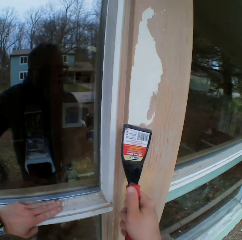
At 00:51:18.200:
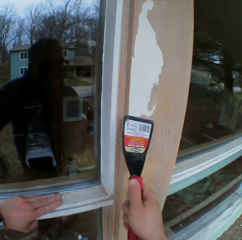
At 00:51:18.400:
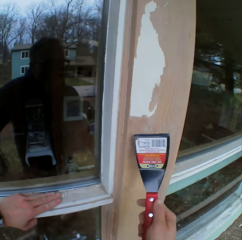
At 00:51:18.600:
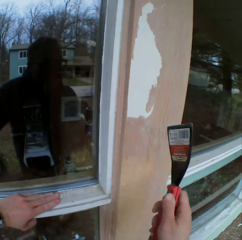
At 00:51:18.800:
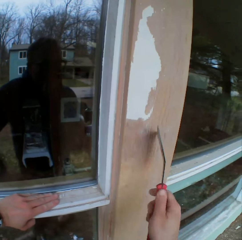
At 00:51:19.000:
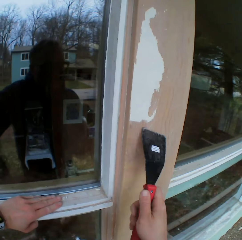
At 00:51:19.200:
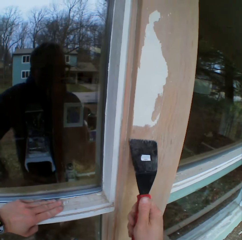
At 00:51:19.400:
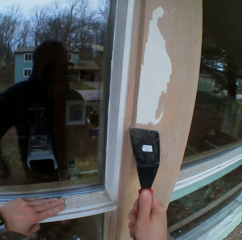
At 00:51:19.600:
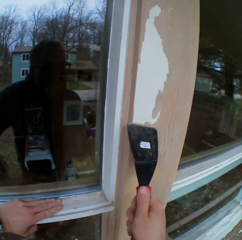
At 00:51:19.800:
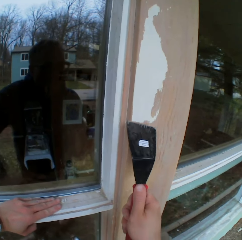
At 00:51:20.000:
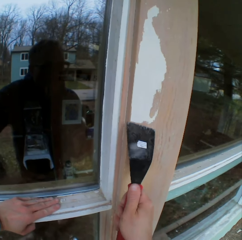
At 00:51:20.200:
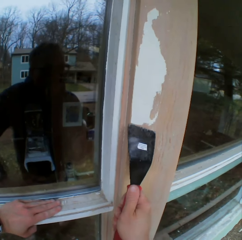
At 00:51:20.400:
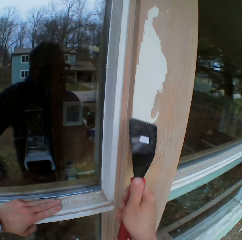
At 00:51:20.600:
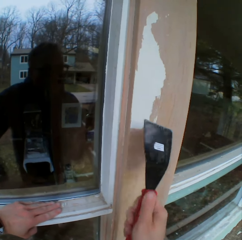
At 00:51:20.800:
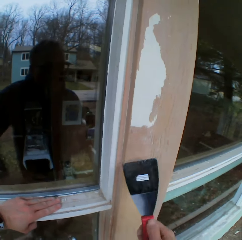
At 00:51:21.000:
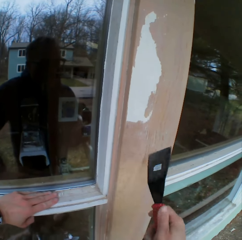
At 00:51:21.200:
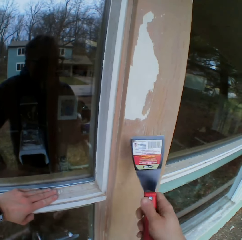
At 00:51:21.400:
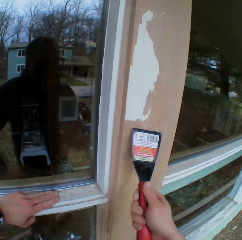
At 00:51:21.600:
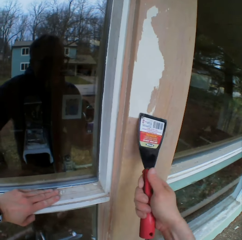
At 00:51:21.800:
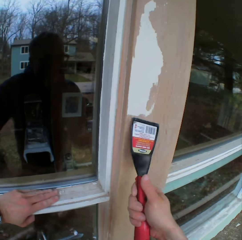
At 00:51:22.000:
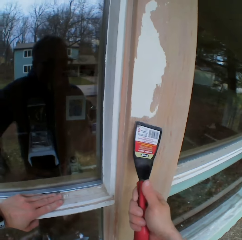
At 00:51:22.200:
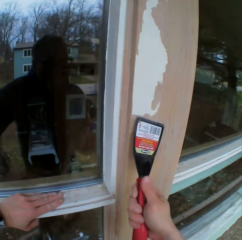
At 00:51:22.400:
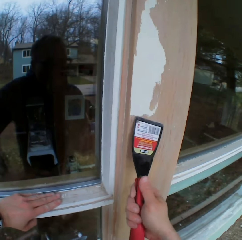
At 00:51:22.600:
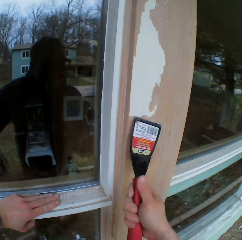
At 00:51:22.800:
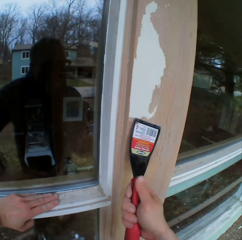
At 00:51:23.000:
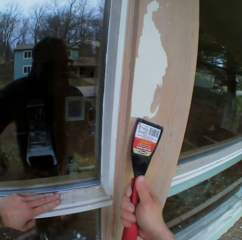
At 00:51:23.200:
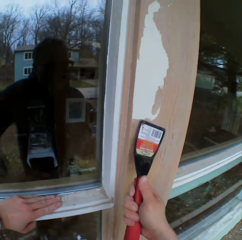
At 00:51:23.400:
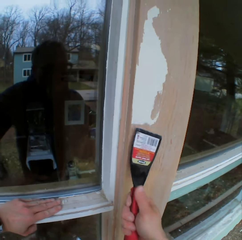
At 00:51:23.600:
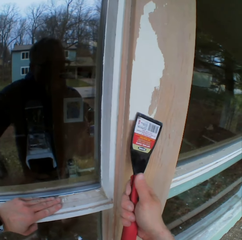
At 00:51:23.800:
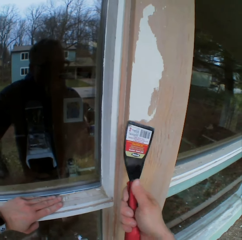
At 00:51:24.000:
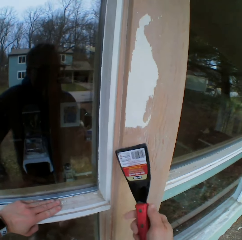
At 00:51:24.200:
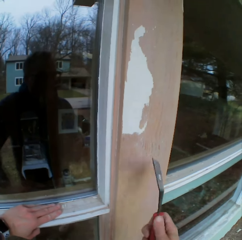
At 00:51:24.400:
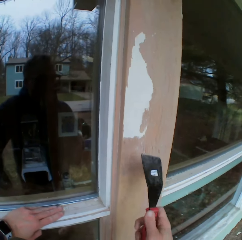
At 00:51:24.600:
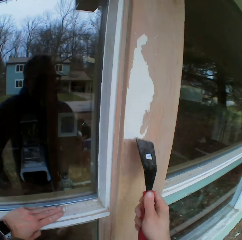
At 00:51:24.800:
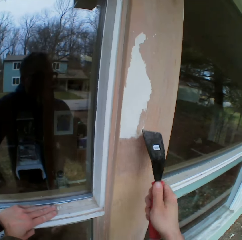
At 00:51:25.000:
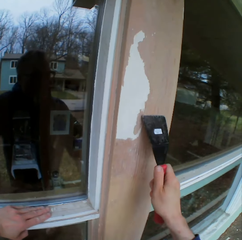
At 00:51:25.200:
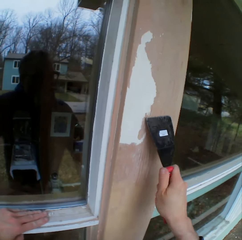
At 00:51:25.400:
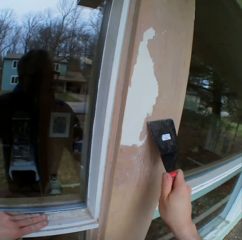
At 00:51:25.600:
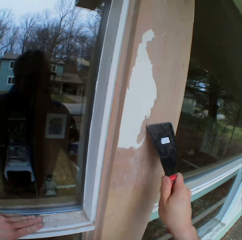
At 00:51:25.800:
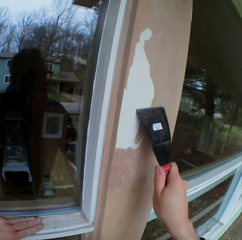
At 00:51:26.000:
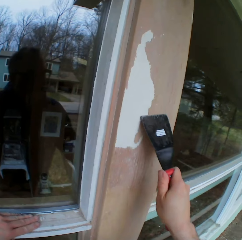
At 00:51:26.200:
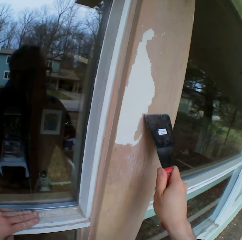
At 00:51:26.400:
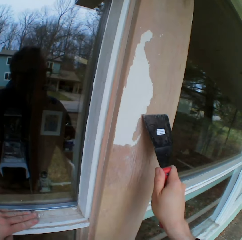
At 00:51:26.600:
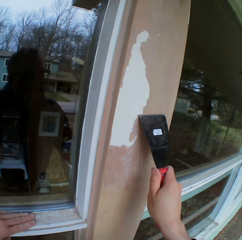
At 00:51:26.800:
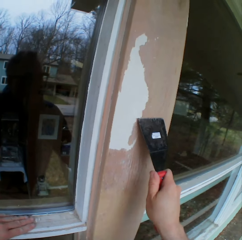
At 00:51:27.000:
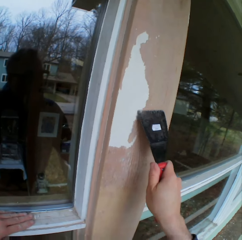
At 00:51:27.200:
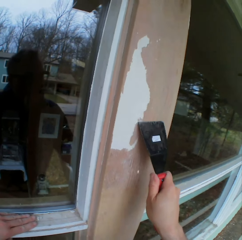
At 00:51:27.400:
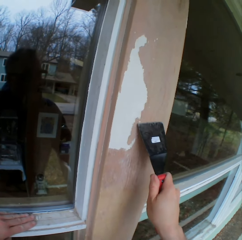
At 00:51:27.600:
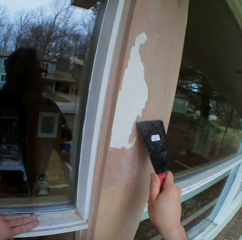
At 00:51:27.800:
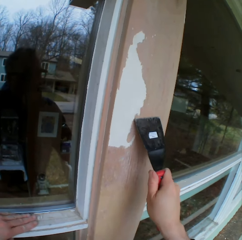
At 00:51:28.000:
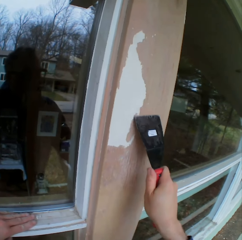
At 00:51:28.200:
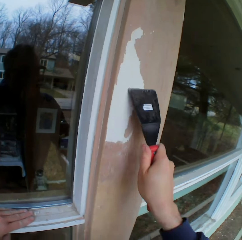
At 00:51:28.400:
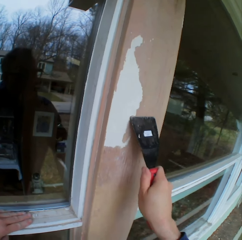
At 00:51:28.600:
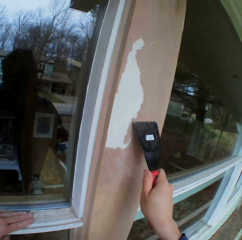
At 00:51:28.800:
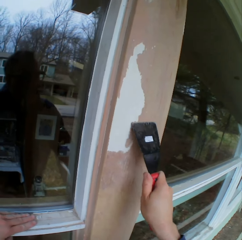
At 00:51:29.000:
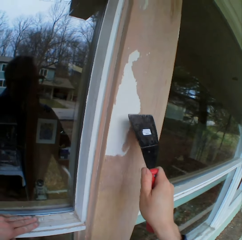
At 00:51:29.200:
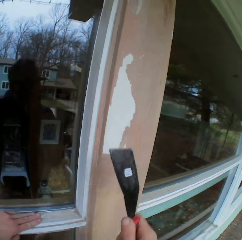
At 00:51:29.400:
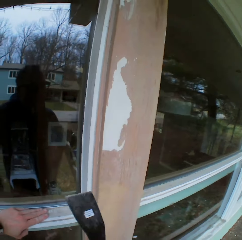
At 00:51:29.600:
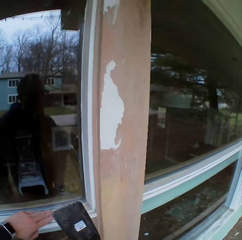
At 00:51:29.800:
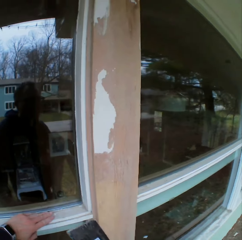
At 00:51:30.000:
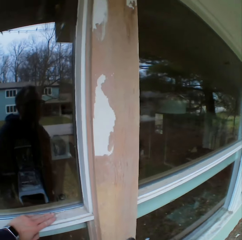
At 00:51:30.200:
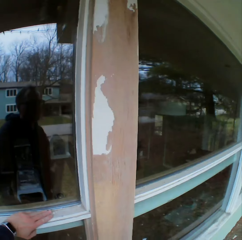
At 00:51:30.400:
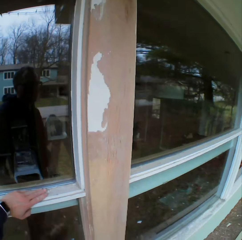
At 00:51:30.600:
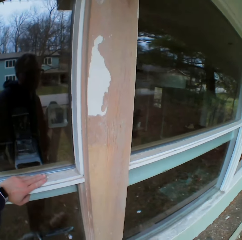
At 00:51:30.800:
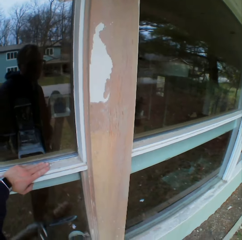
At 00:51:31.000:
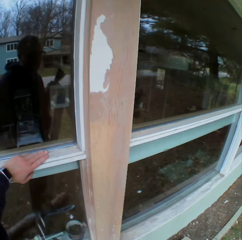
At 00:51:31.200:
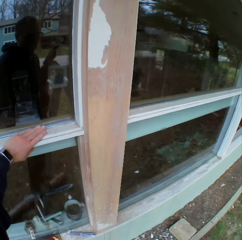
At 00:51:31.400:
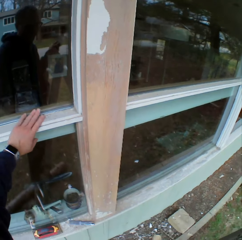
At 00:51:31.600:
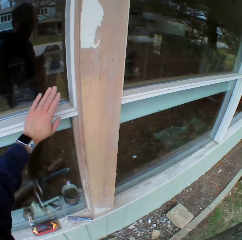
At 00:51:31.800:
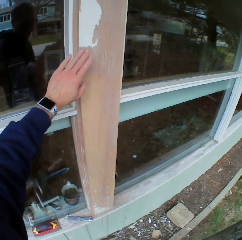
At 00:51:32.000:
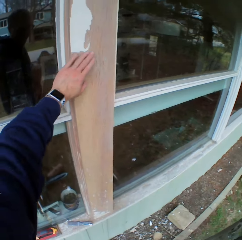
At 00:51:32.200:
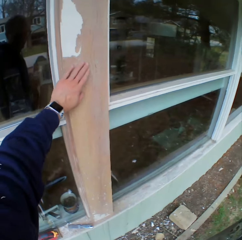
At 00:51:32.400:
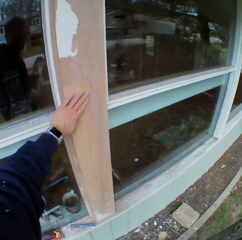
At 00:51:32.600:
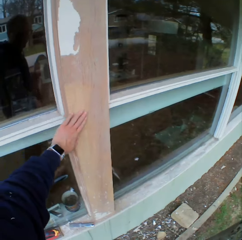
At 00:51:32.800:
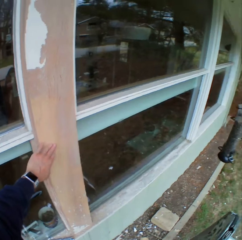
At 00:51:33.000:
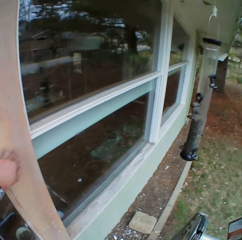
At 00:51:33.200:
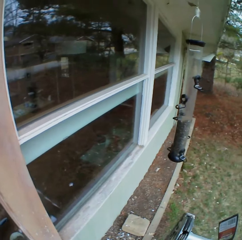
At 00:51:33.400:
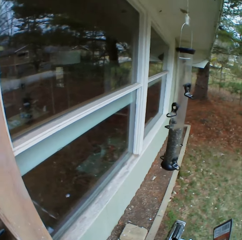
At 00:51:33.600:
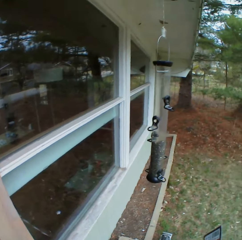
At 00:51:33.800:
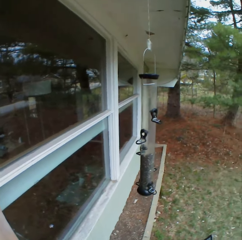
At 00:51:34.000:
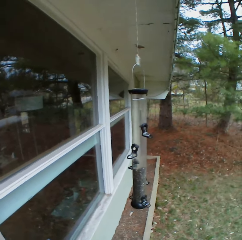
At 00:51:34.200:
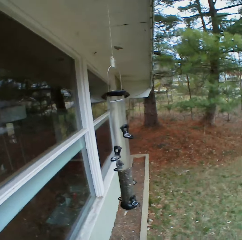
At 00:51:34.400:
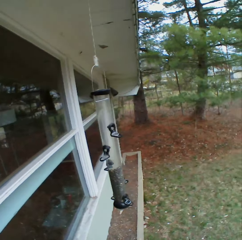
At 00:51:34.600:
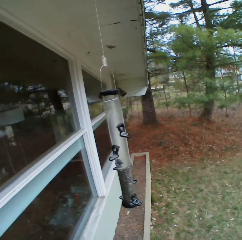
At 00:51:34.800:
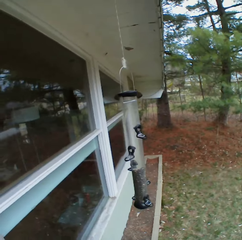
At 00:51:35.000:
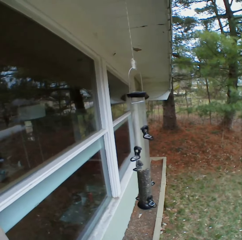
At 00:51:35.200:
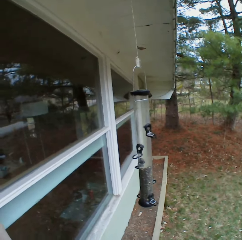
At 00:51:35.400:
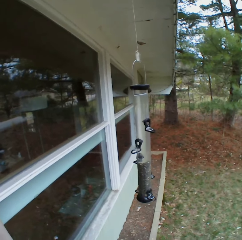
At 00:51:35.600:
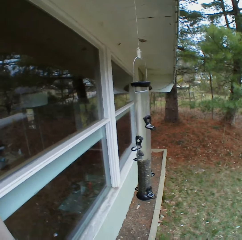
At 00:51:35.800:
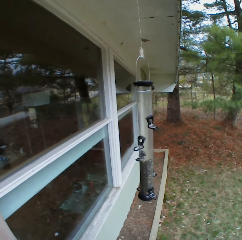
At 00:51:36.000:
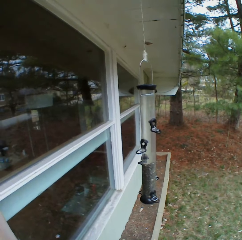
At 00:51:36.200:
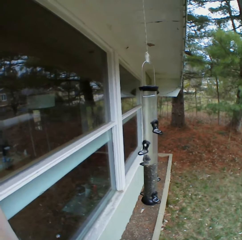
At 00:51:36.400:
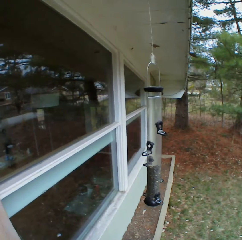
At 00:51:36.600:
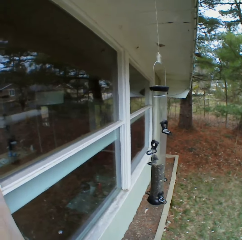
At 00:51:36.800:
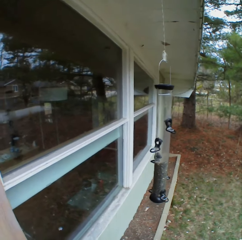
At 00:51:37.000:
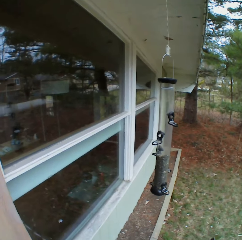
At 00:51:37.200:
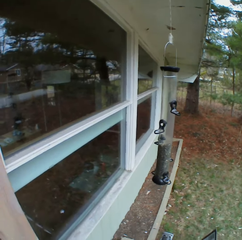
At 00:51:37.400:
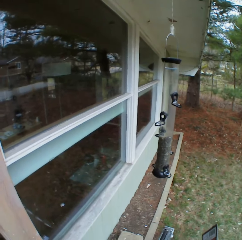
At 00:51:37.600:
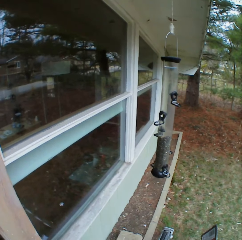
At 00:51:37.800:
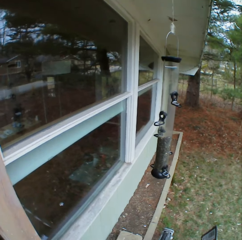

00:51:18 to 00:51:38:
The camera wearer stares at the paints on the wooden bar. He wipes the wooden bar with his hand. He looks around. He stares at the compound.

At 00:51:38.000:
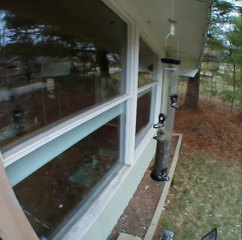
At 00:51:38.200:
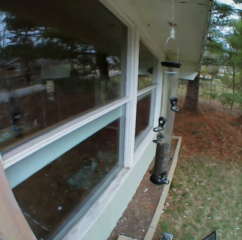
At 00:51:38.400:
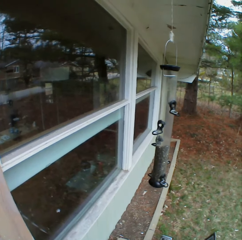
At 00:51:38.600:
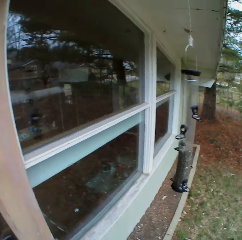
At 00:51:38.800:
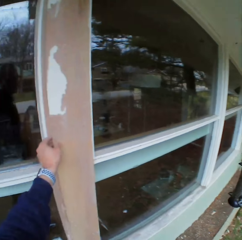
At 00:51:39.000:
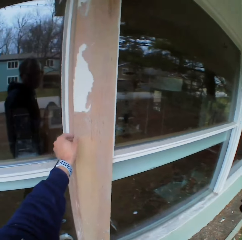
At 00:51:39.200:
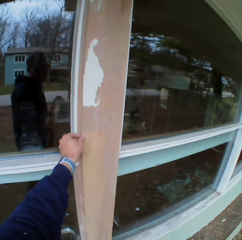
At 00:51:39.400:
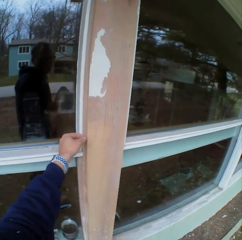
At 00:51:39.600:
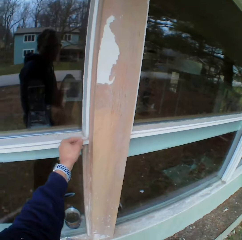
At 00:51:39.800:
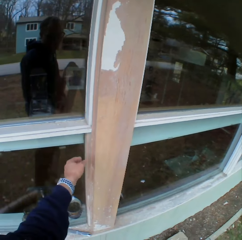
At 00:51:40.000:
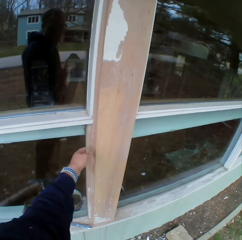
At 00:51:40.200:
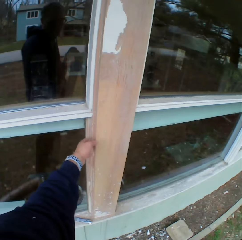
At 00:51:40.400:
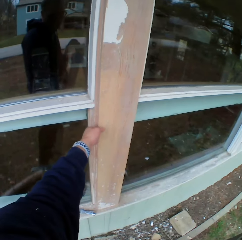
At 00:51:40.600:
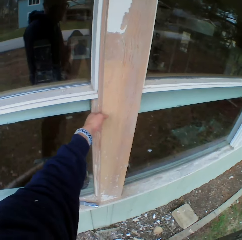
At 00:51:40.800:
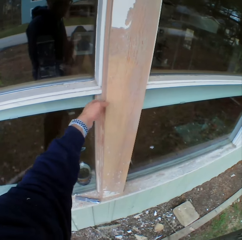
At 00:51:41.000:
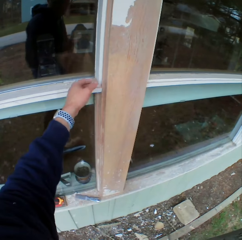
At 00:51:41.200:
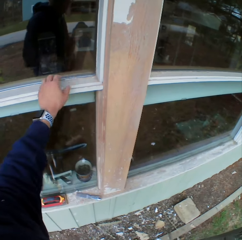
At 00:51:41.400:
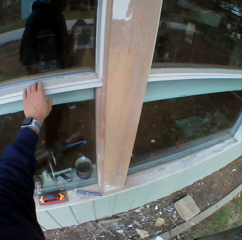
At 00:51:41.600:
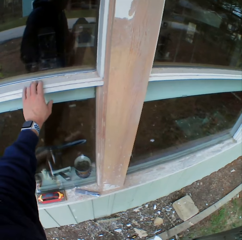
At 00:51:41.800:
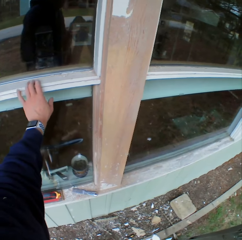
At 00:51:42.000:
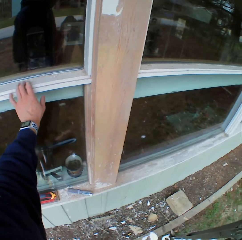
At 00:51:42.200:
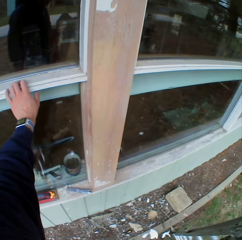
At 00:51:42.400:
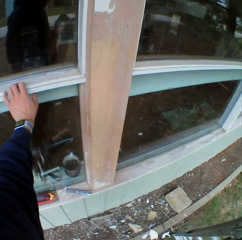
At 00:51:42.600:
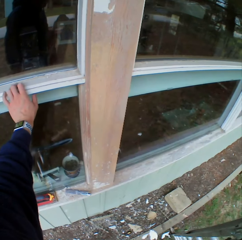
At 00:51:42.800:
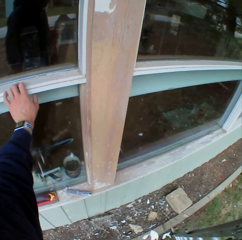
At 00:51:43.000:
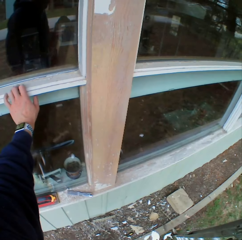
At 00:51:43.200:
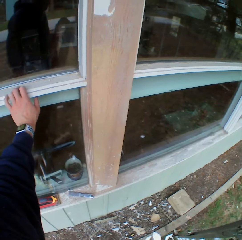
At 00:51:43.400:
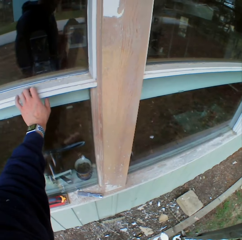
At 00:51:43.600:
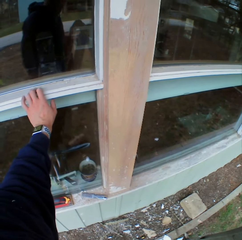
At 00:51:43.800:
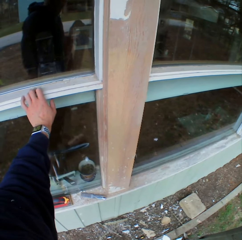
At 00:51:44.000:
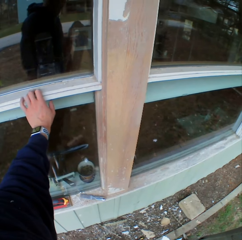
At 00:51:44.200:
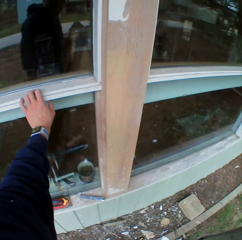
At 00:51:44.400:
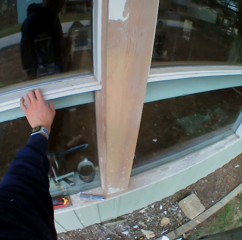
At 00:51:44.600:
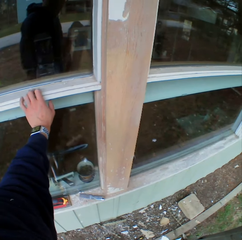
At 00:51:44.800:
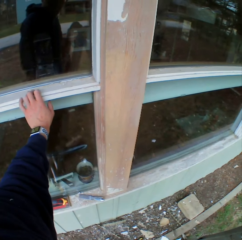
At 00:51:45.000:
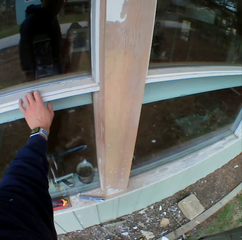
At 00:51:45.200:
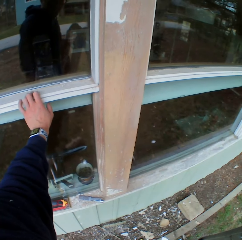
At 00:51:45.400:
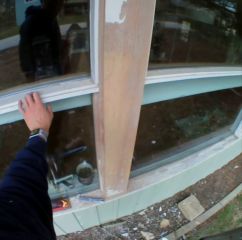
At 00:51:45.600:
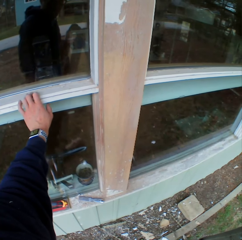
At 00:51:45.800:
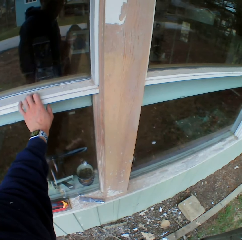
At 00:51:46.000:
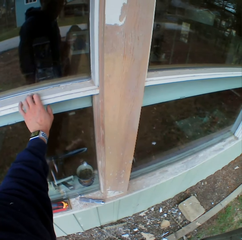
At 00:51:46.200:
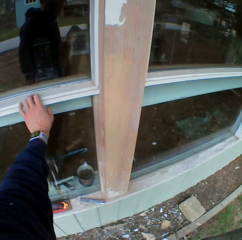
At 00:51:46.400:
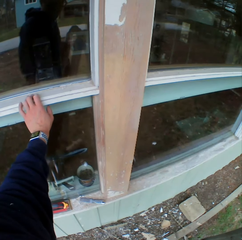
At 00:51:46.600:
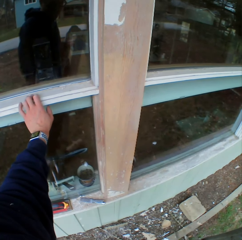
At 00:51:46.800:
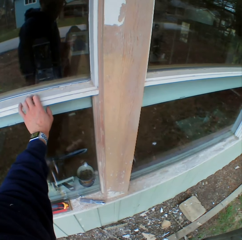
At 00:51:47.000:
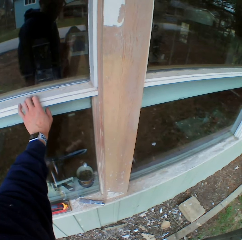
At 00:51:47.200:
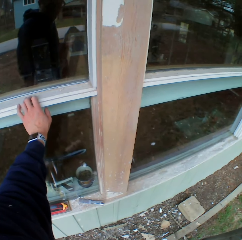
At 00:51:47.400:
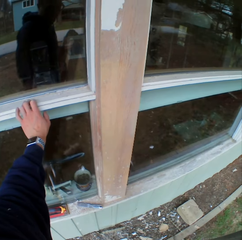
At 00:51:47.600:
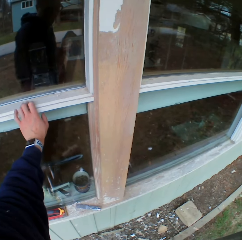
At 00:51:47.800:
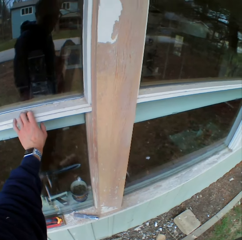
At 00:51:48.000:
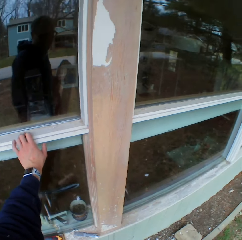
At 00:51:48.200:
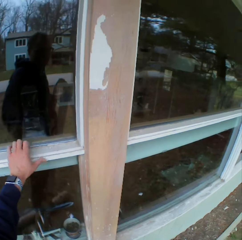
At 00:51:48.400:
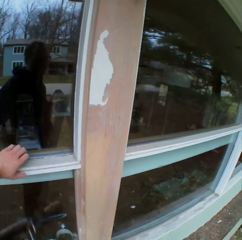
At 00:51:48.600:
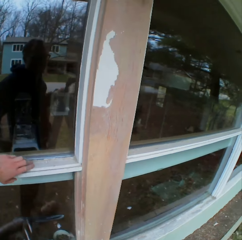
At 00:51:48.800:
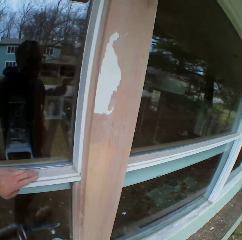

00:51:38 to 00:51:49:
The camera wearer looks around. He touches the wooden bar with his left hand. He stares at the paints on the wooden bar.
